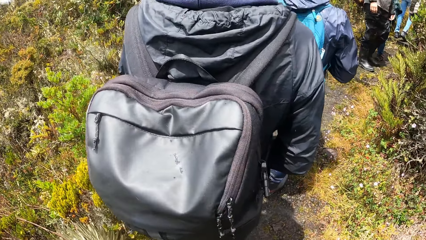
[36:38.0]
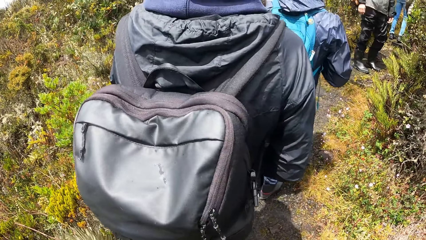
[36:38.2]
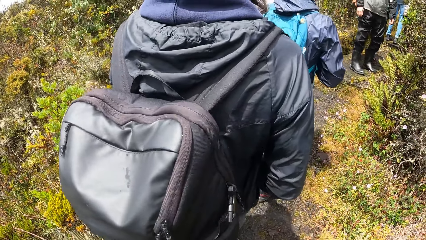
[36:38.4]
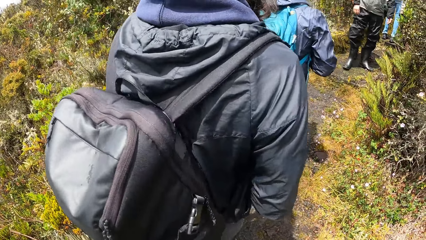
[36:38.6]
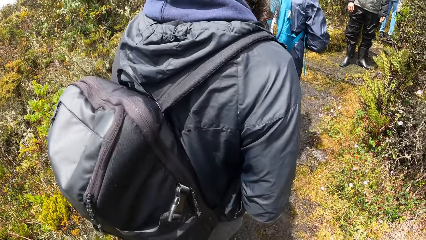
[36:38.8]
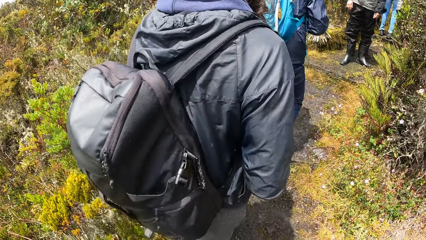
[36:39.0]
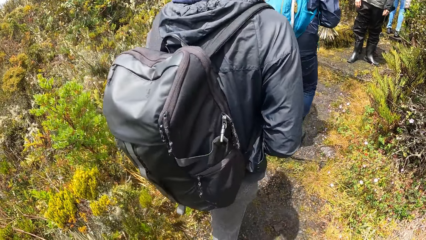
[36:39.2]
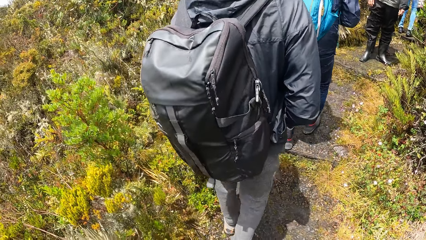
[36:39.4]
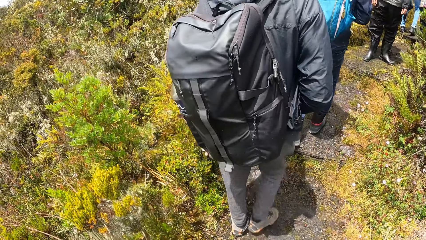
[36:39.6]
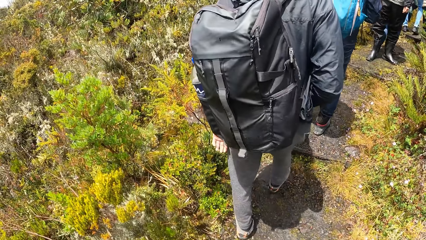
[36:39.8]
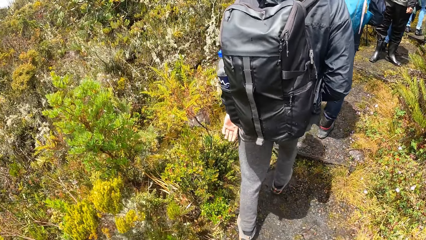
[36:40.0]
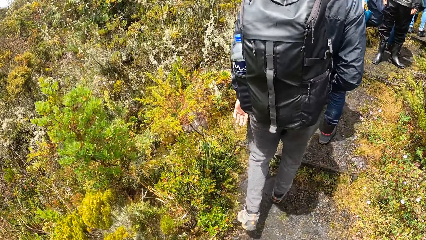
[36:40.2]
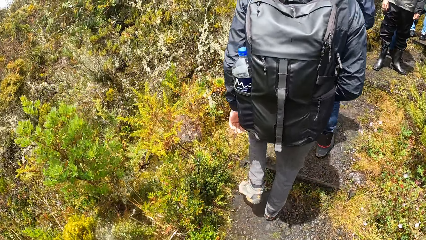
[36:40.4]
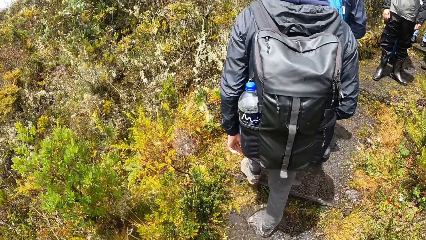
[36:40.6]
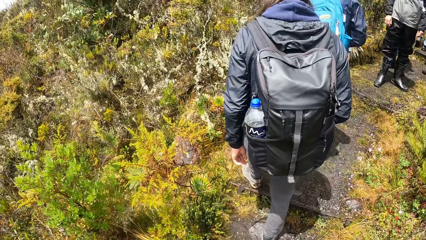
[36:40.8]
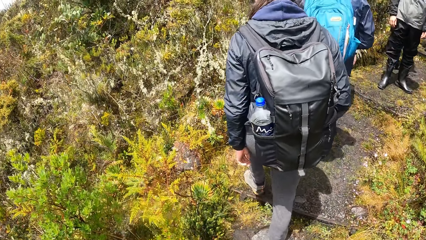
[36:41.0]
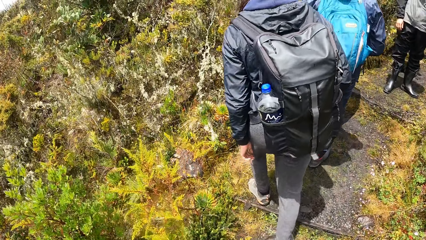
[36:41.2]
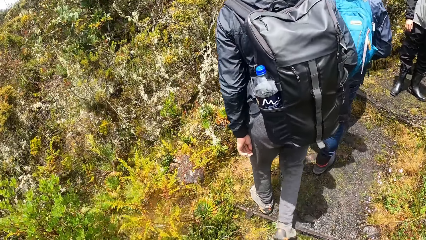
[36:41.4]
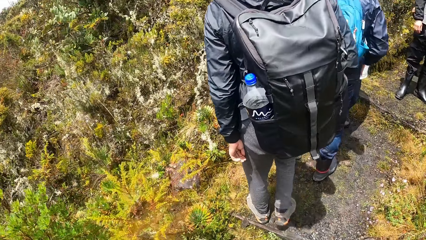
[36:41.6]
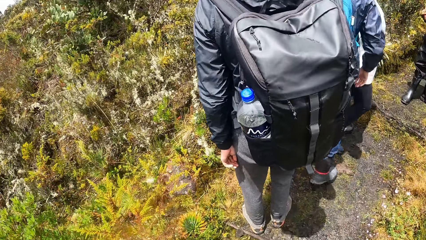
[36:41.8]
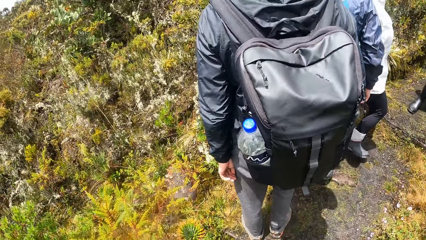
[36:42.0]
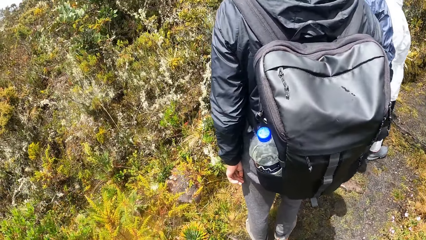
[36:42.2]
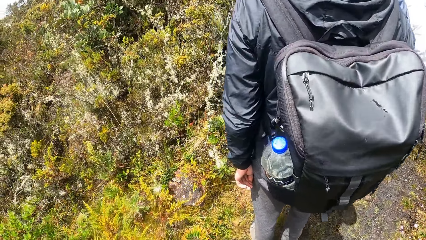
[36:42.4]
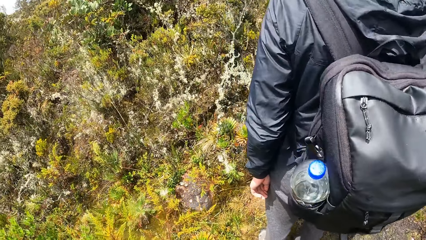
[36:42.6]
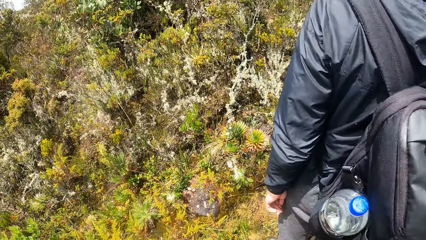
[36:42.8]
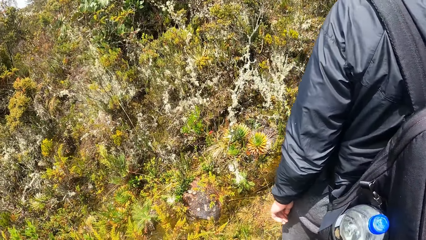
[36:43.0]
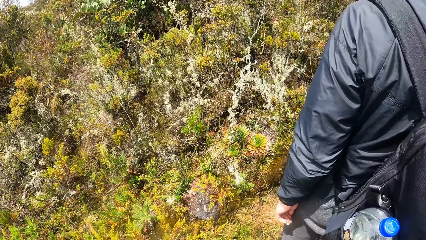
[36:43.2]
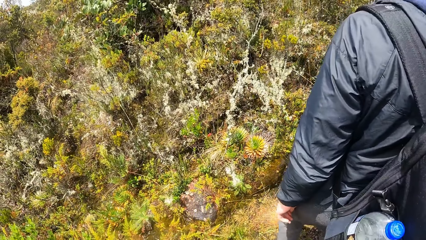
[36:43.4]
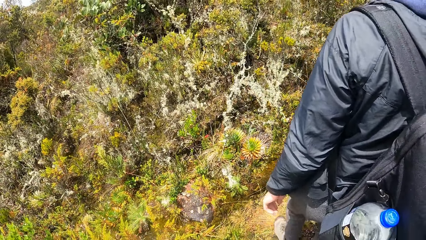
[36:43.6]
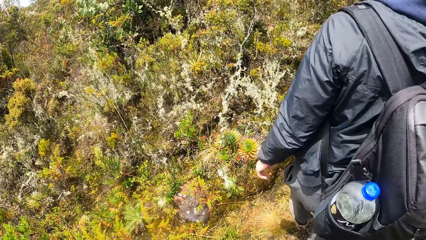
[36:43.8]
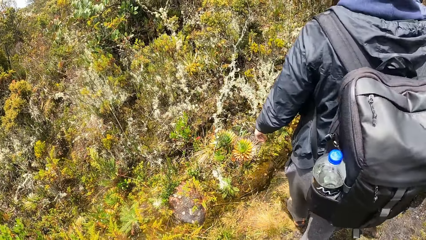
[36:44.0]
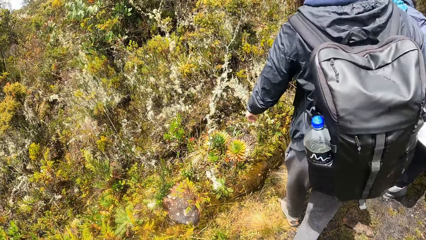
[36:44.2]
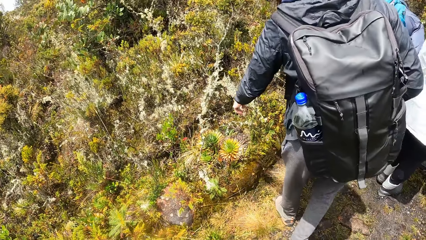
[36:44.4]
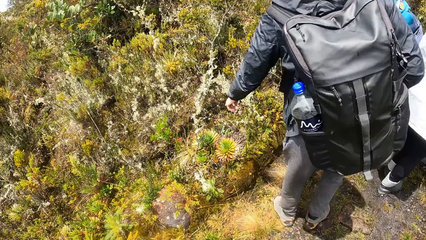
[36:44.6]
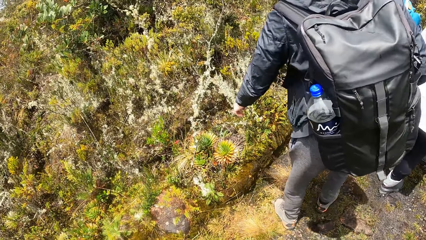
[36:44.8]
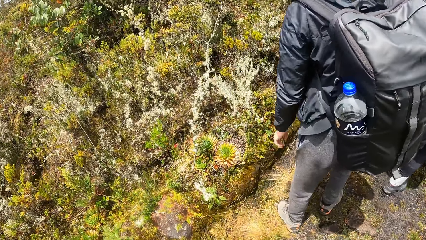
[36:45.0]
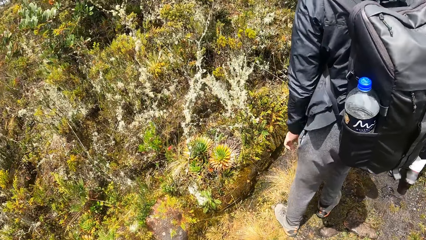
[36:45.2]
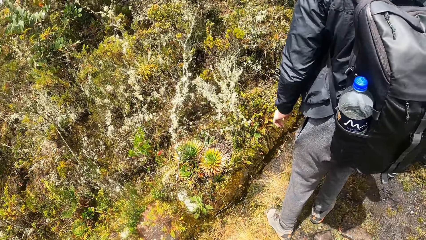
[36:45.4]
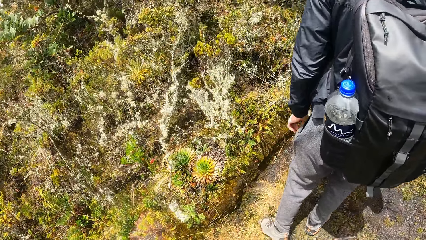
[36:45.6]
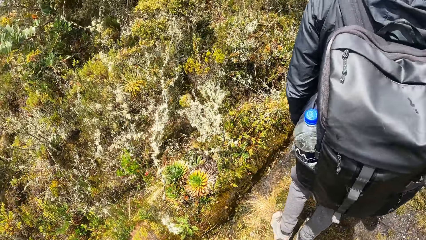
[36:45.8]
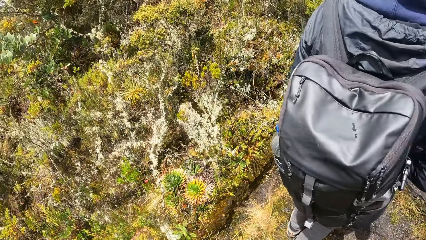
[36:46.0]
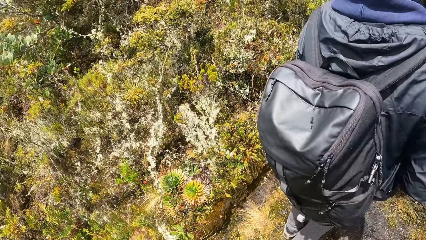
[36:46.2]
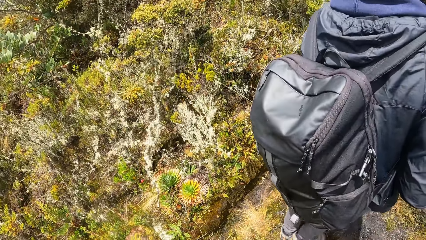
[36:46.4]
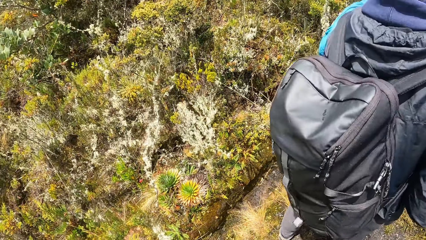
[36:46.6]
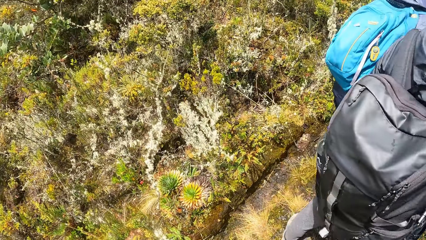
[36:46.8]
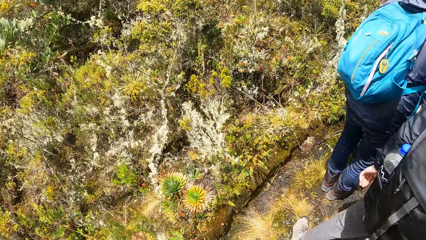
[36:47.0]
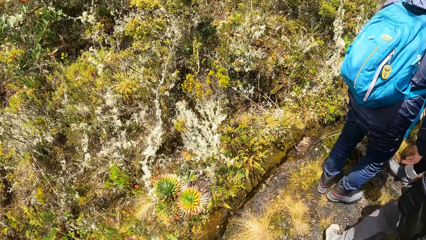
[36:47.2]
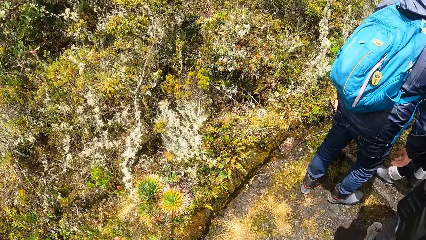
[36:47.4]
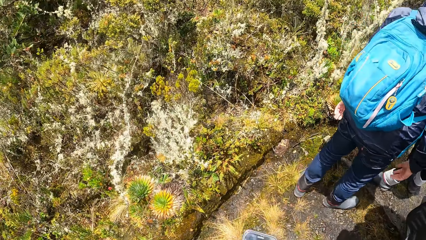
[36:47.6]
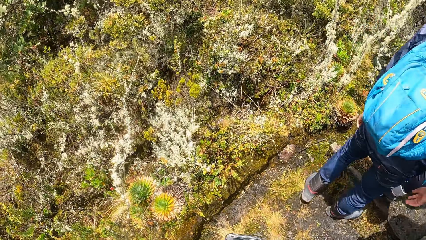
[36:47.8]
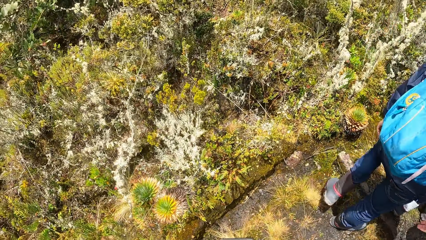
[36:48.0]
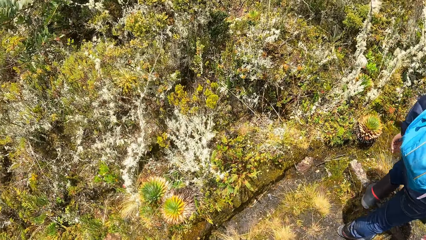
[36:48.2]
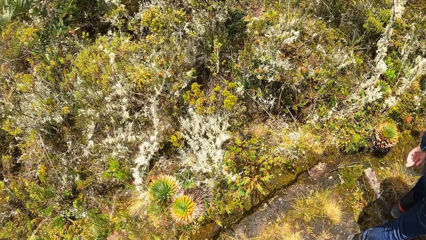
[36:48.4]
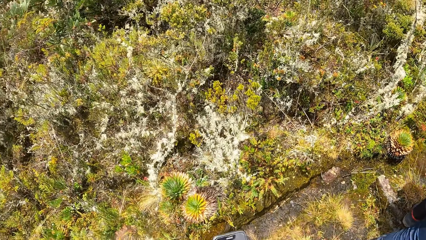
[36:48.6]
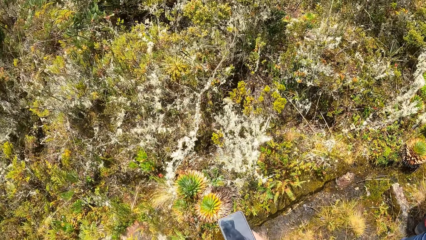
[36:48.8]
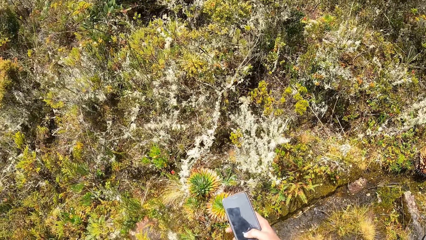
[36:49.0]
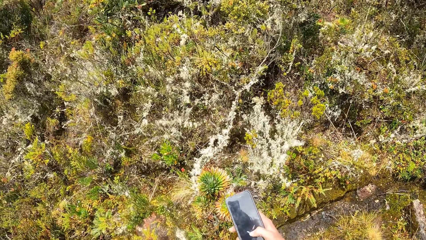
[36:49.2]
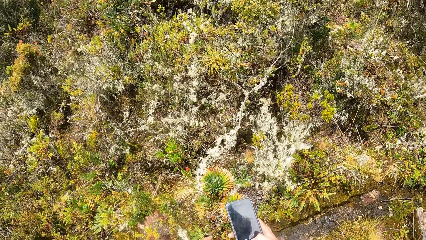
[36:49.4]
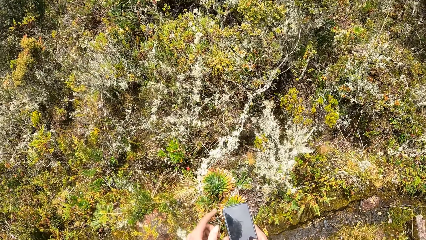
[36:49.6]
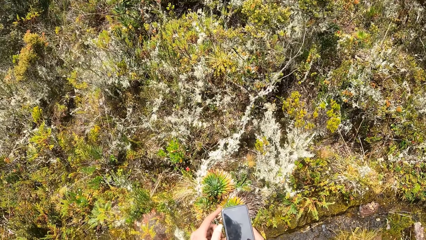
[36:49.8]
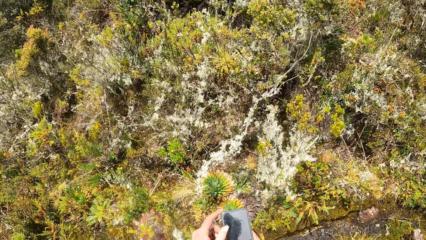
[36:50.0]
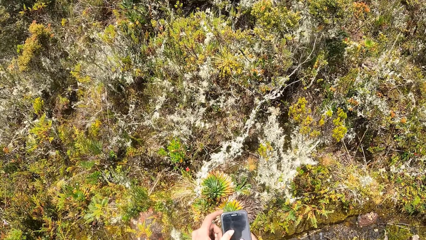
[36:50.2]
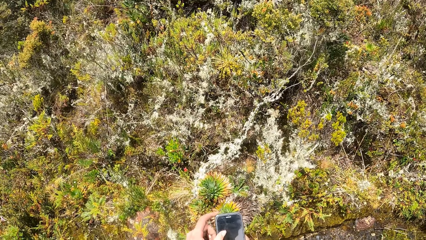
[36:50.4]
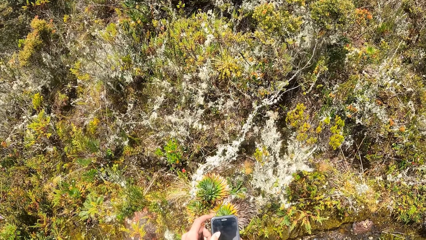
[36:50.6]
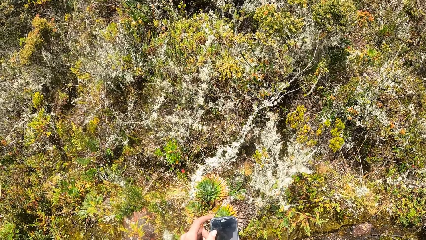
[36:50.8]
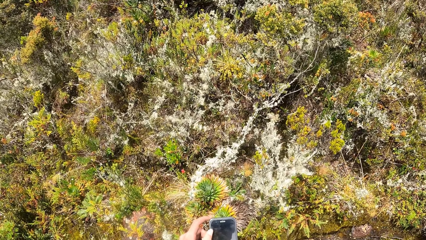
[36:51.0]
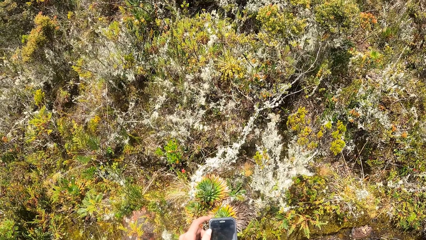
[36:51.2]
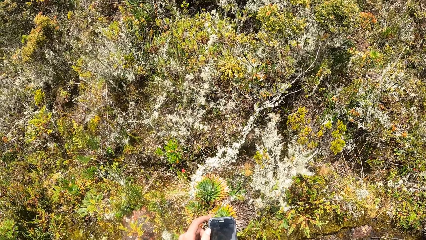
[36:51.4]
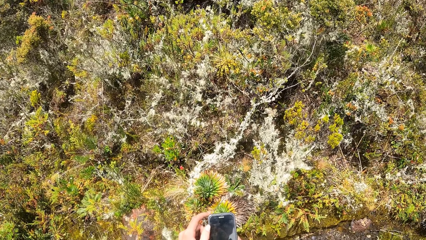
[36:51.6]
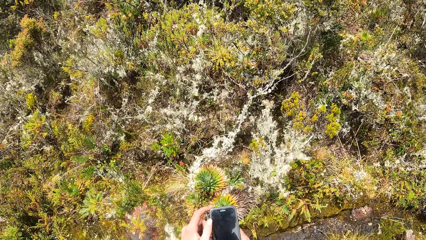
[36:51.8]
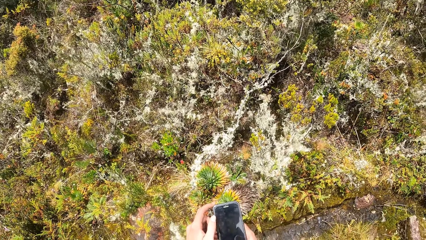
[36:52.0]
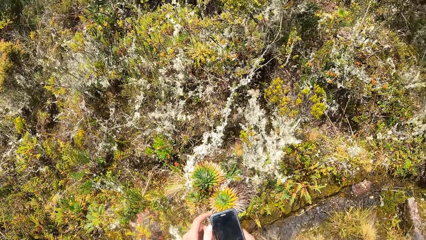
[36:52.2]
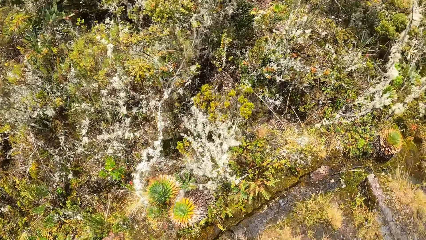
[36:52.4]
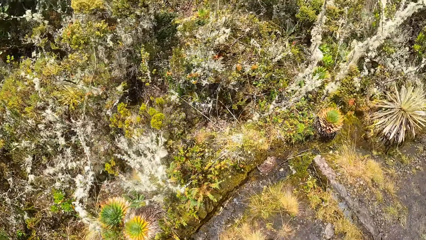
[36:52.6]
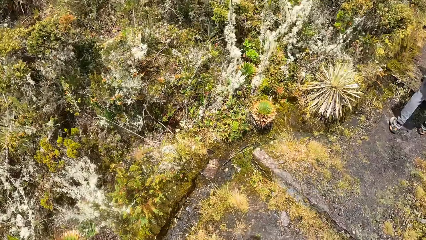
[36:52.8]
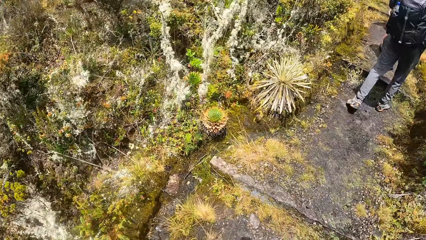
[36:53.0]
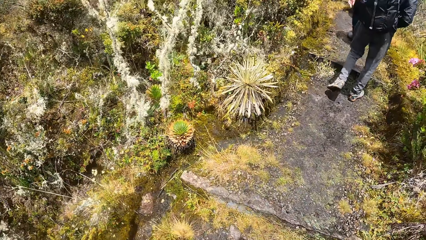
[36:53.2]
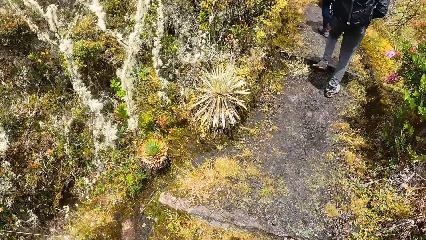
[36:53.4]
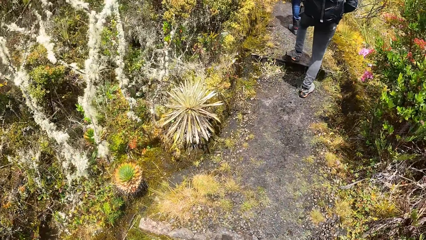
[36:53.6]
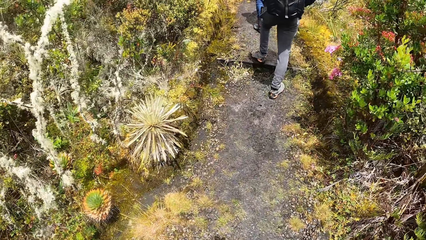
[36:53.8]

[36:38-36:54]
The camera wearer walks around. A person points at a plant. The camera wearer looks at the plant. She operates a phone with her hands. She takes pictures. She walks around.
